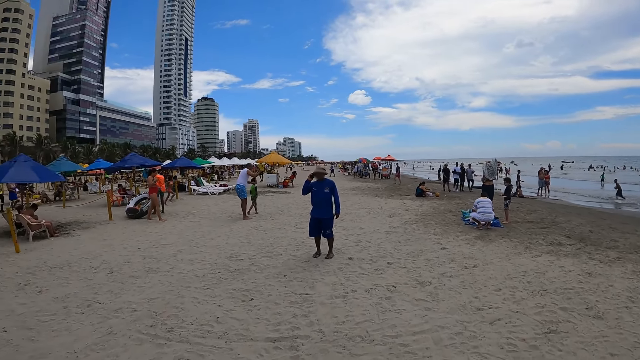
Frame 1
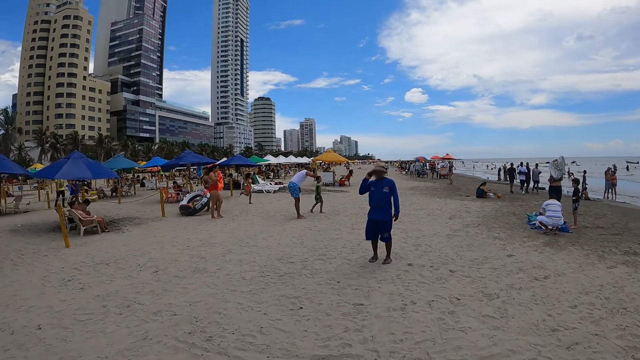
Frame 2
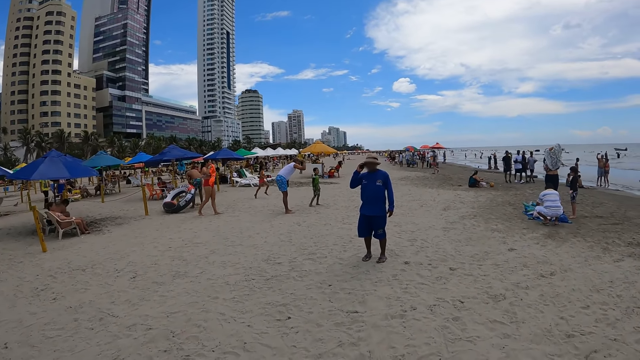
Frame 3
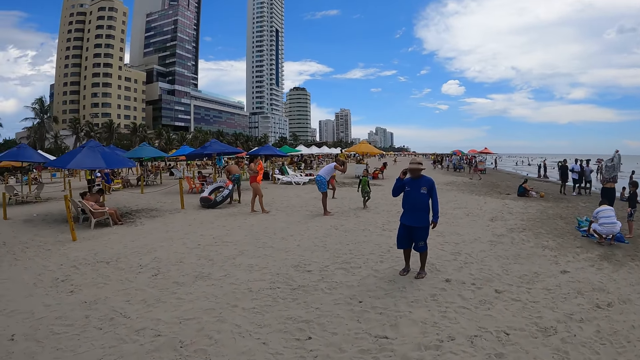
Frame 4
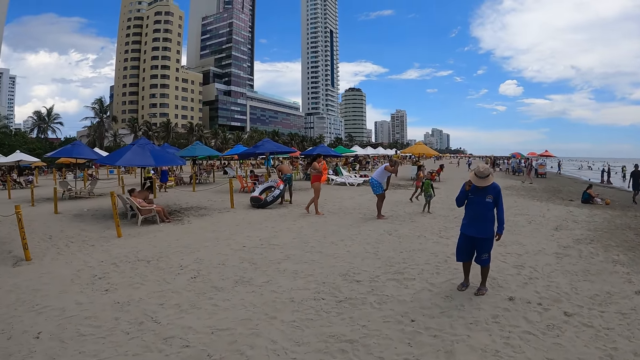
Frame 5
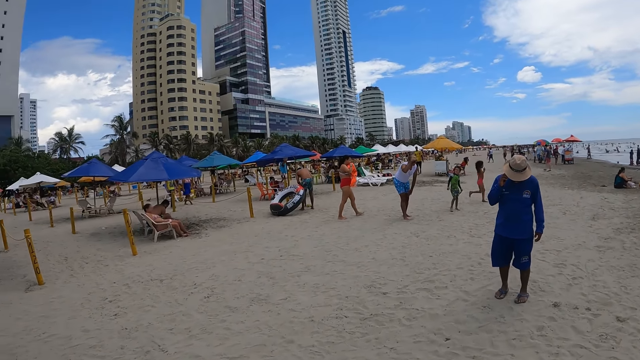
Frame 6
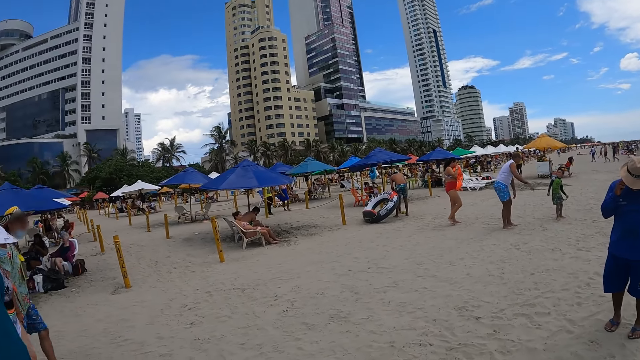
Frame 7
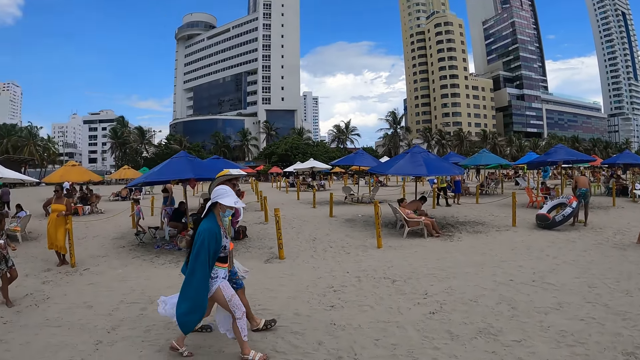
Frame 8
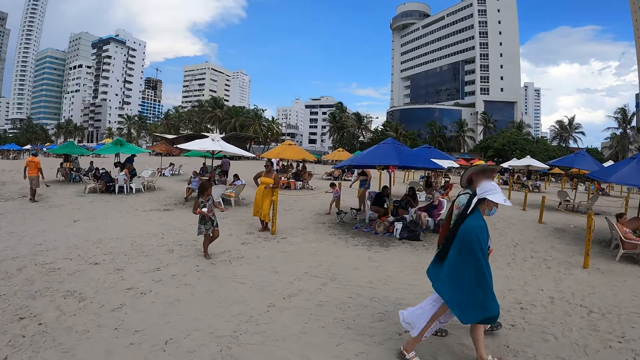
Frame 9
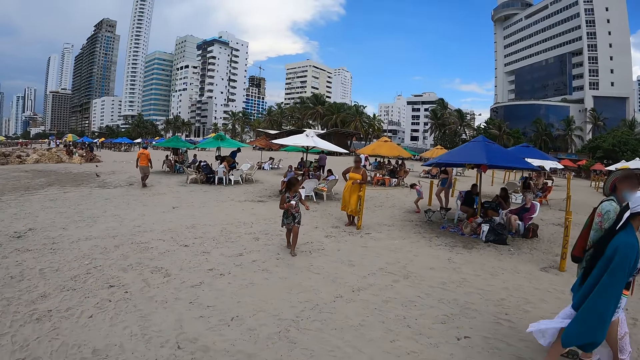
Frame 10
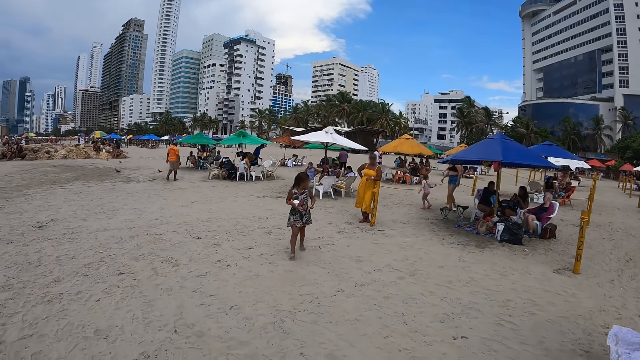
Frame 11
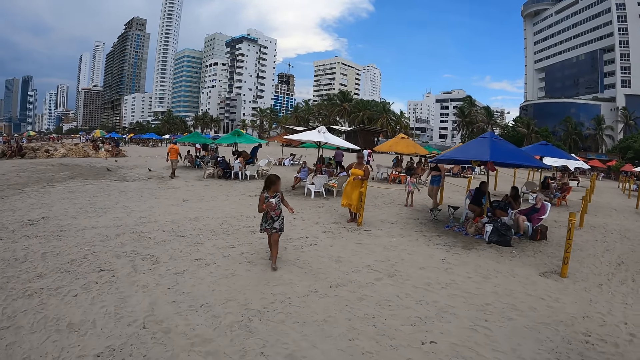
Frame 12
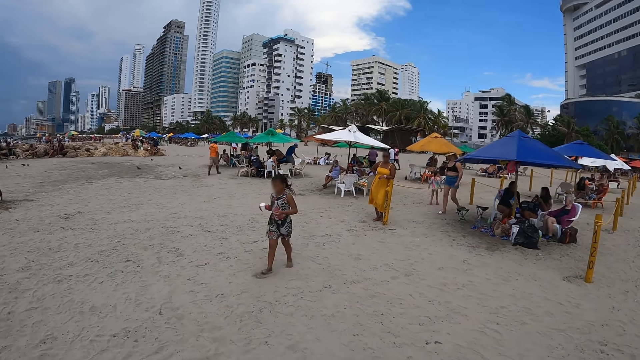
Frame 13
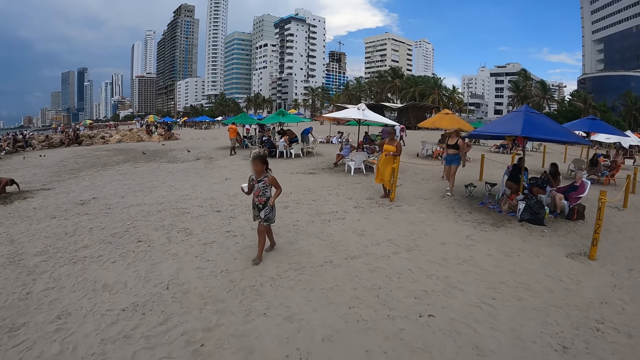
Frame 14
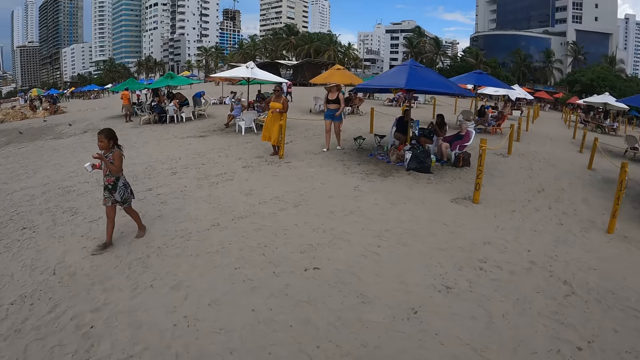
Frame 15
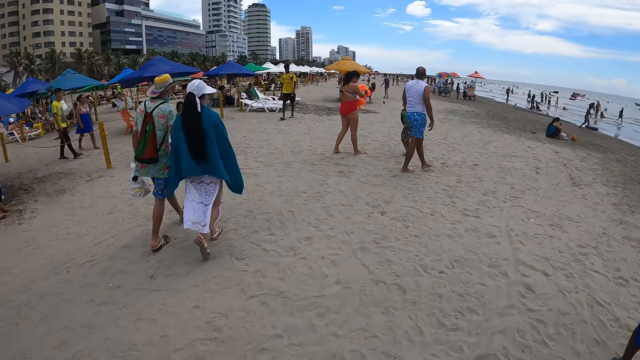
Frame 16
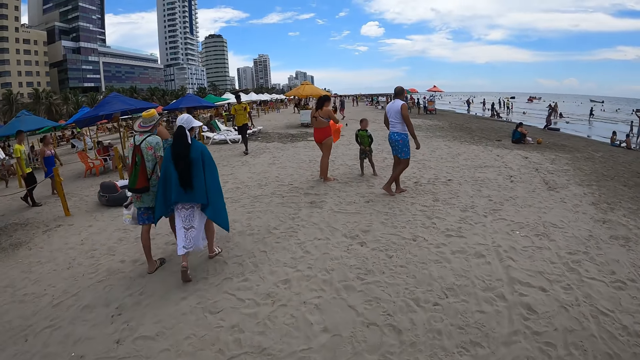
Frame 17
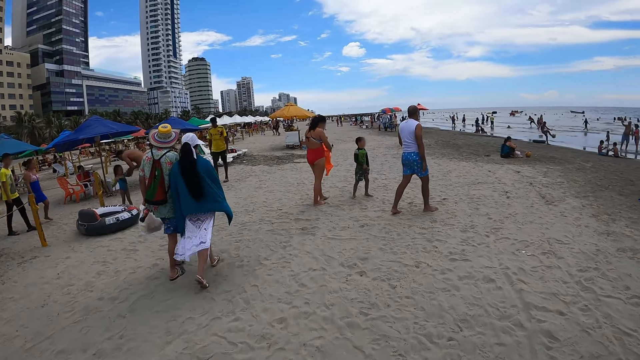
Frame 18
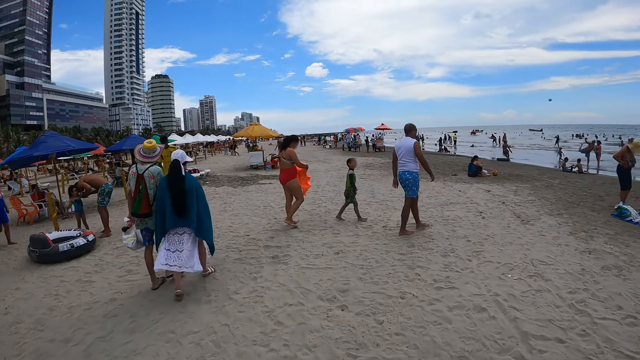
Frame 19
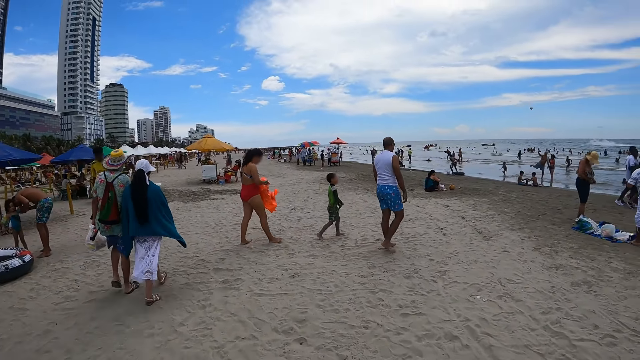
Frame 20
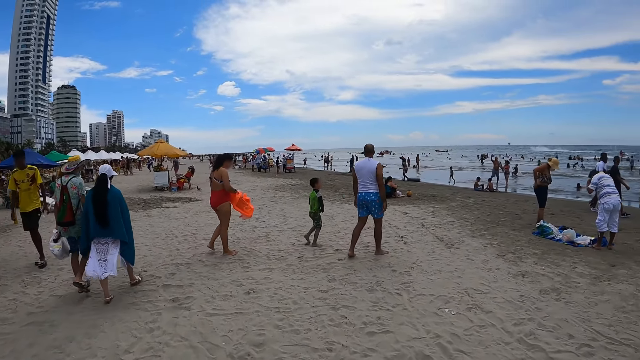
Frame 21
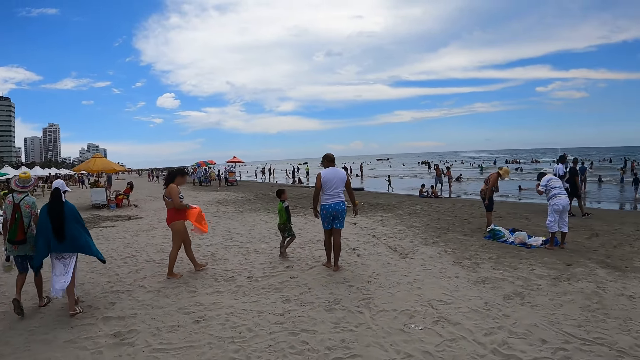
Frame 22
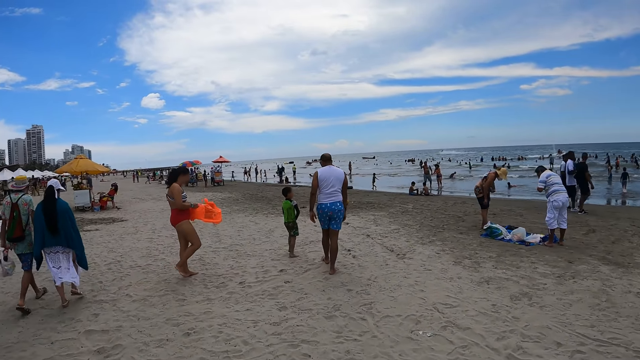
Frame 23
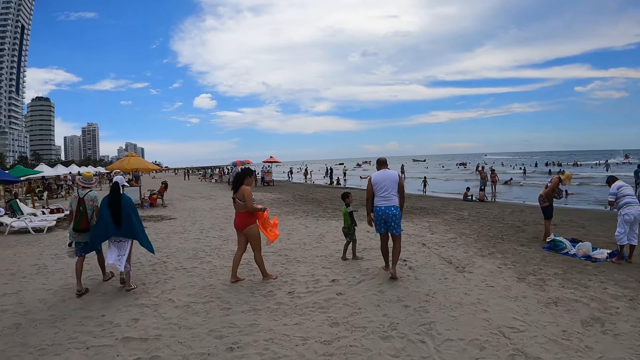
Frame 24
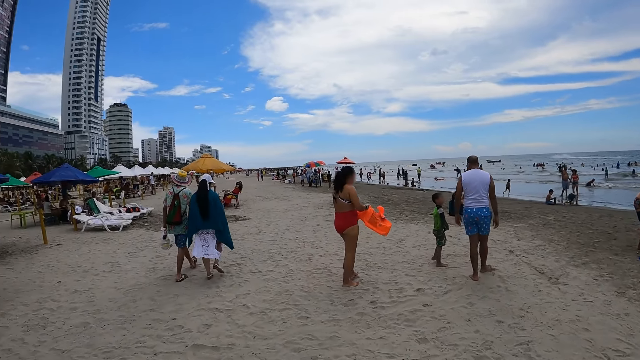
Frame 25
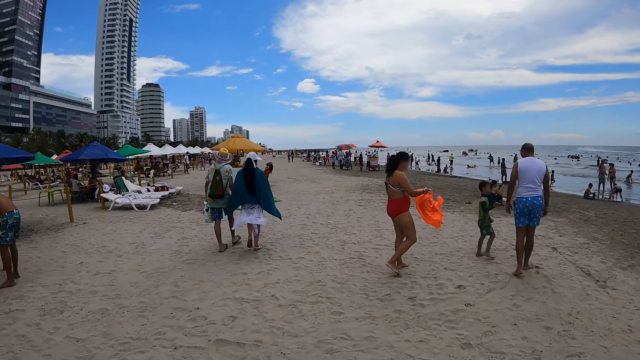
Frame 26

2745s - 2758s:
The camera wearer looks around. They walk on the beach. They turn around. They look around. They turn around. They walk on the beach.

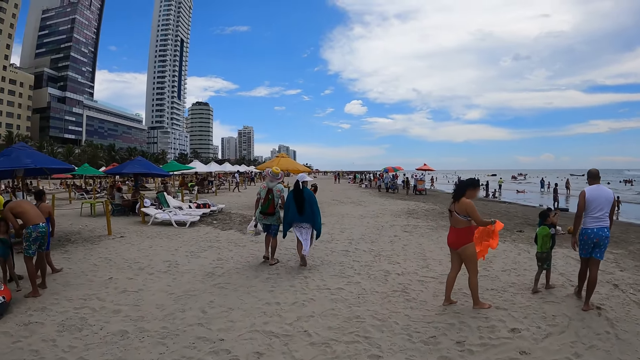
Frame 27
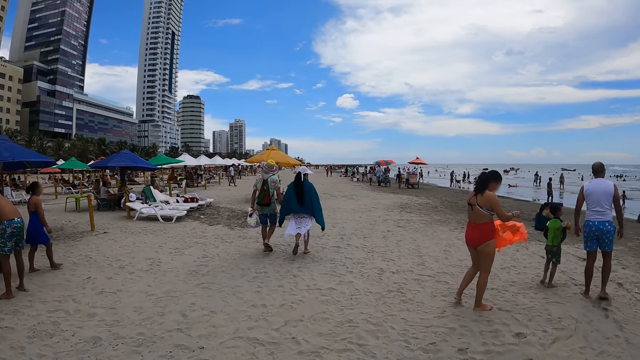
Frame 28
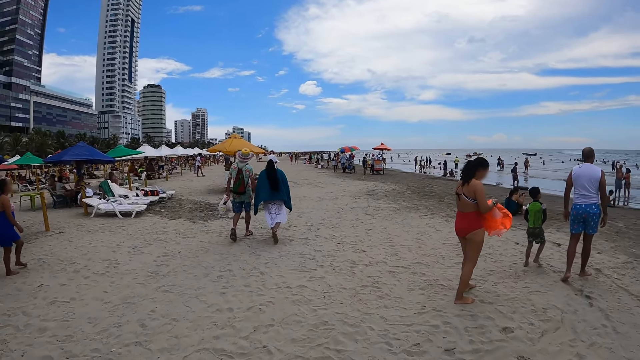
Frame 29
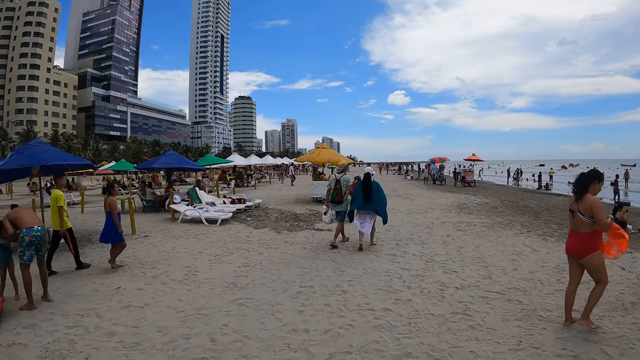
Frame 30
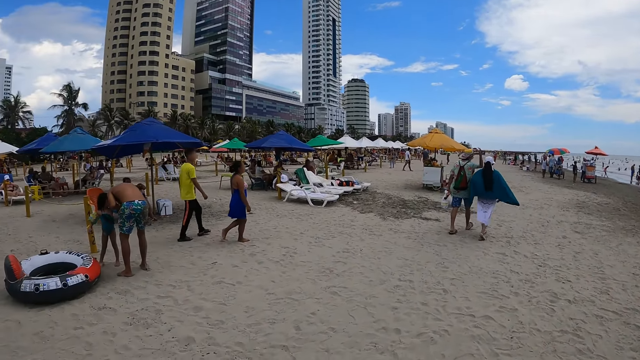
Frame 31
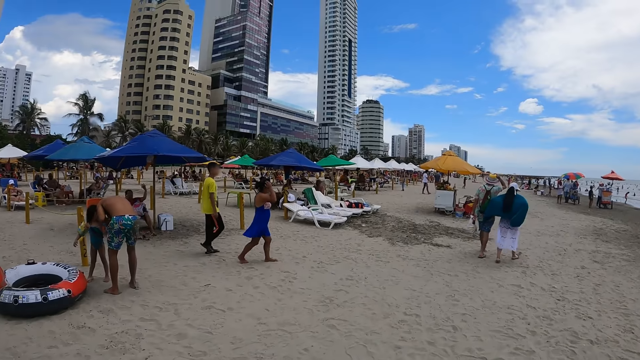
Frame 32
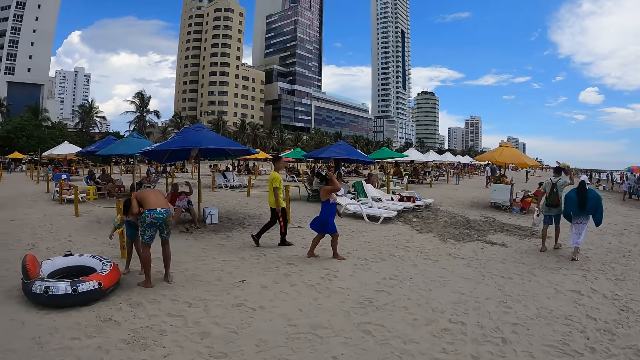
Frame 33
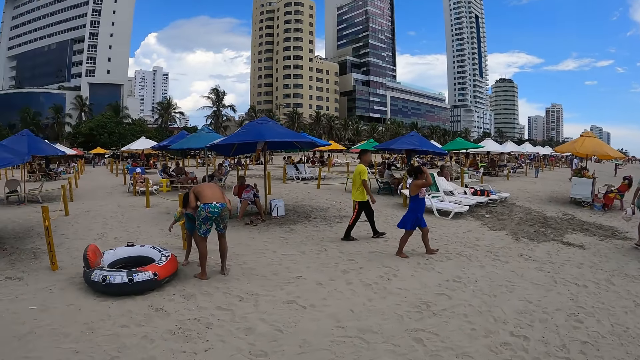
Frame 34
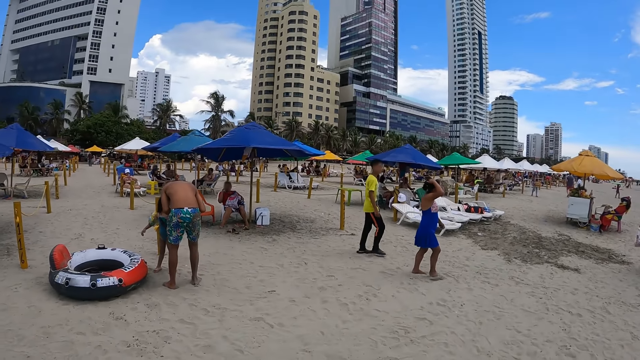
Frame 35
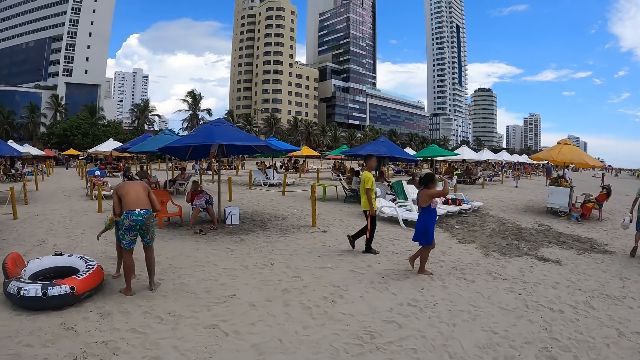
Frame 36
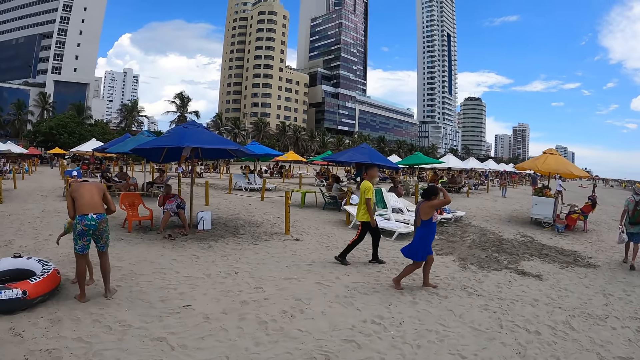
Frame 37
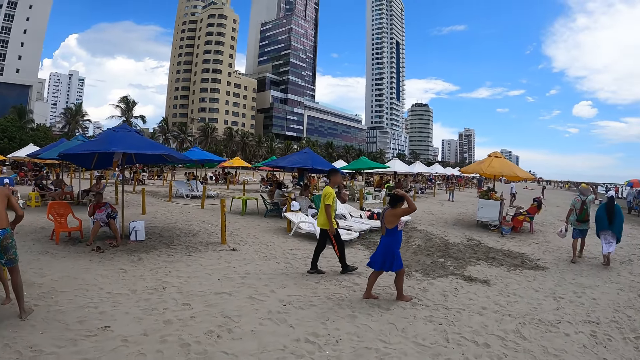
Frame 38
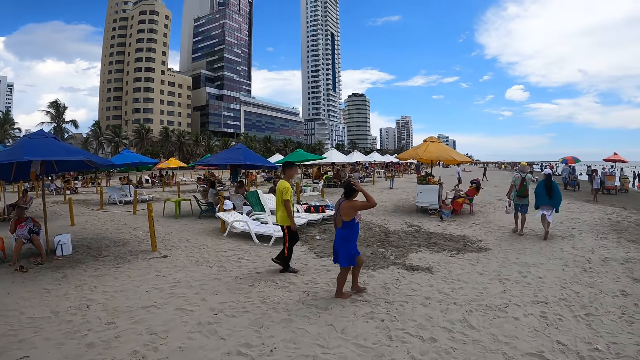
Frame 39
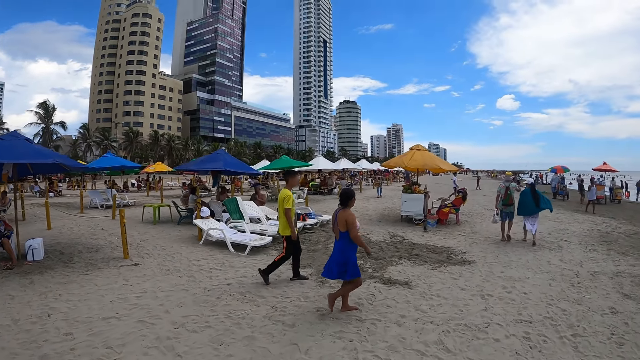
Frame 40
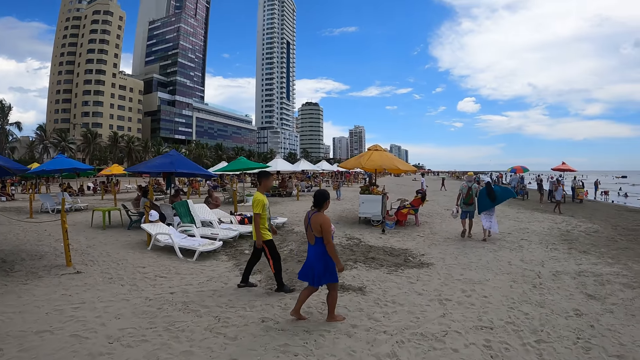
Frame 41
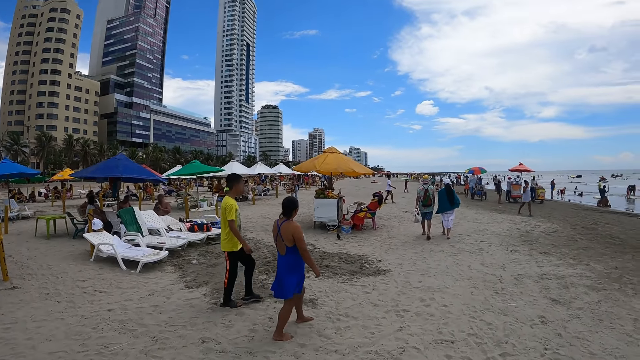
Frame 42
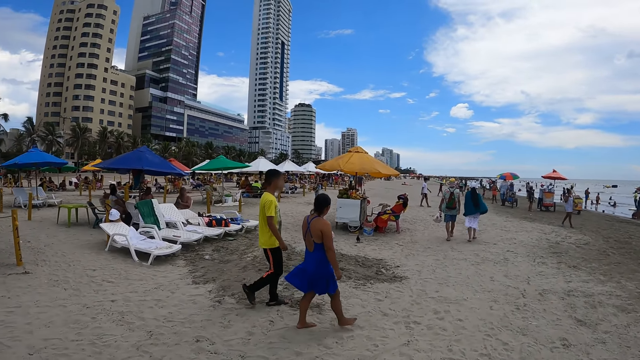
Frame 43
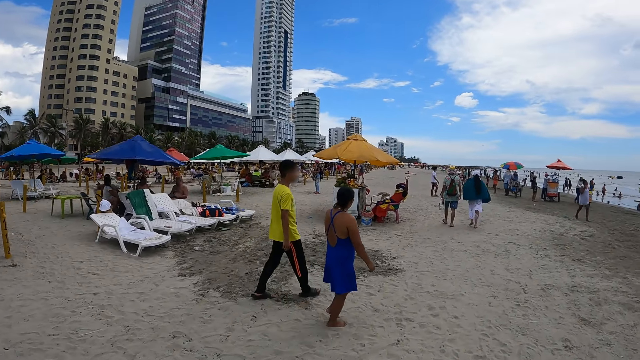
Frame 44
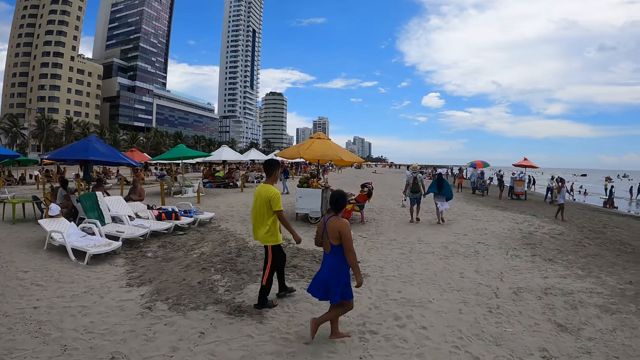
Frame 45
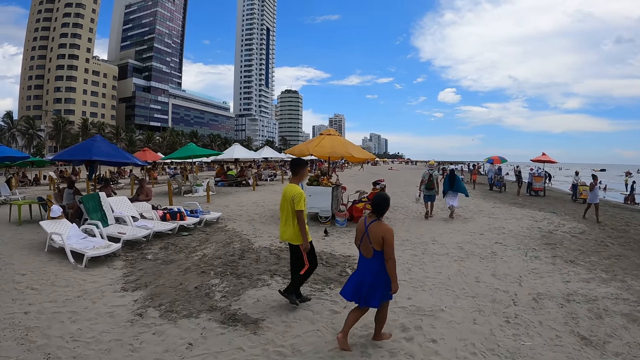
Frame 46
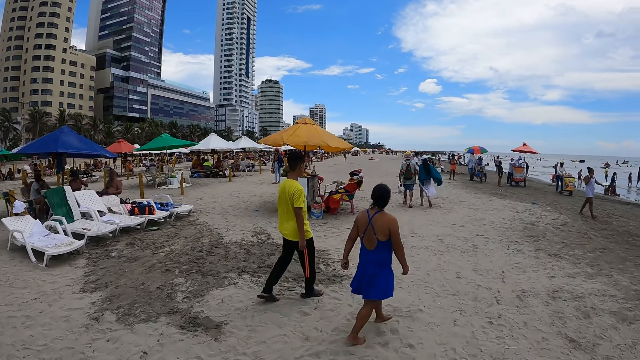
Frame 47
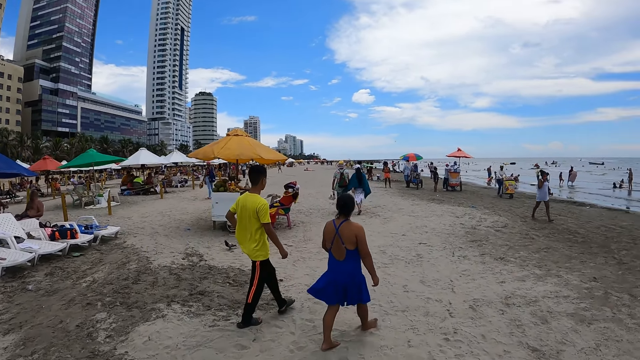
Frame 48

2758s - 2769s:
The camera wearer looks around. They walk on the beach. They walk on the beach again.
